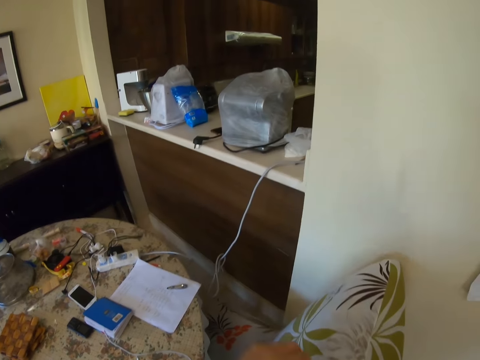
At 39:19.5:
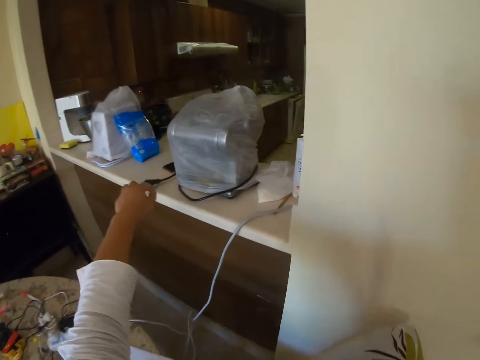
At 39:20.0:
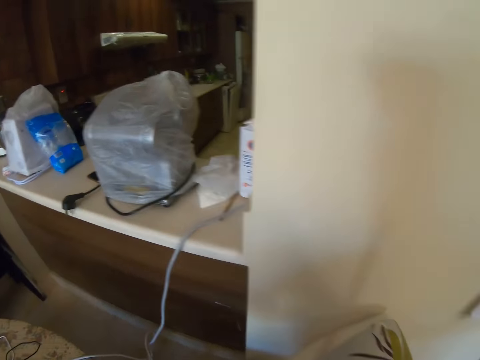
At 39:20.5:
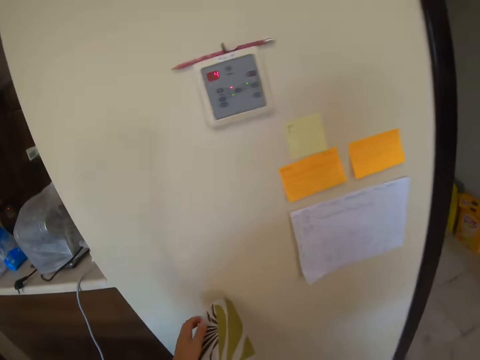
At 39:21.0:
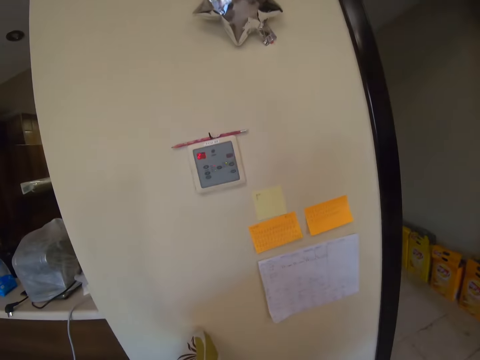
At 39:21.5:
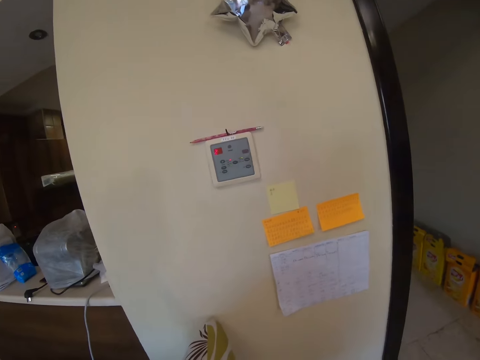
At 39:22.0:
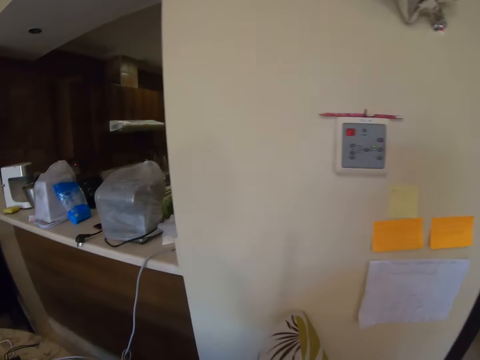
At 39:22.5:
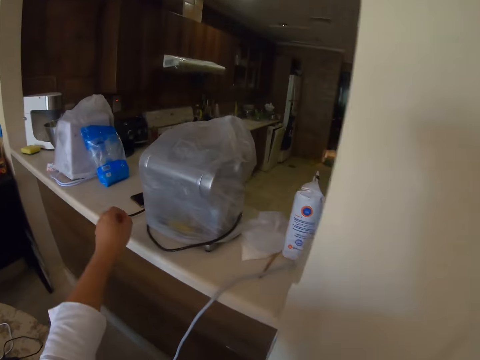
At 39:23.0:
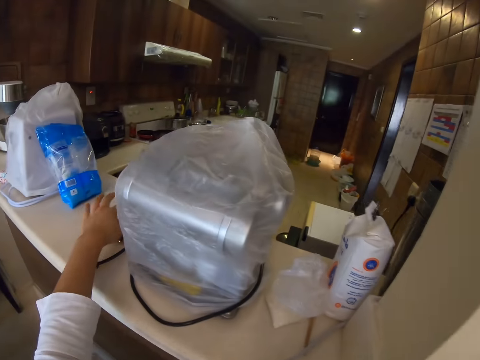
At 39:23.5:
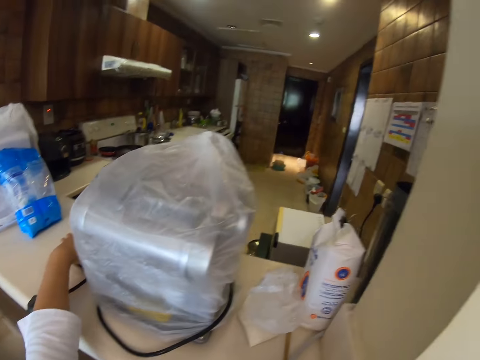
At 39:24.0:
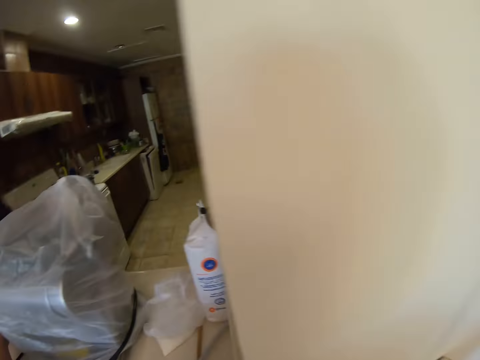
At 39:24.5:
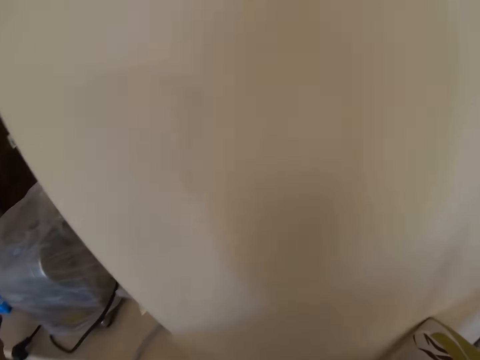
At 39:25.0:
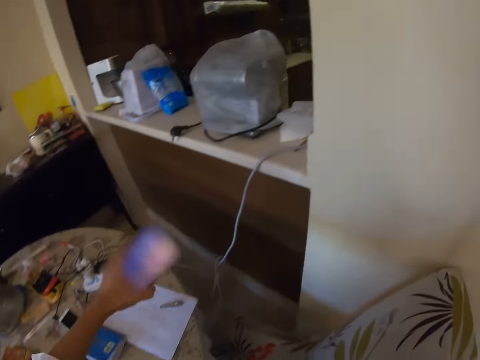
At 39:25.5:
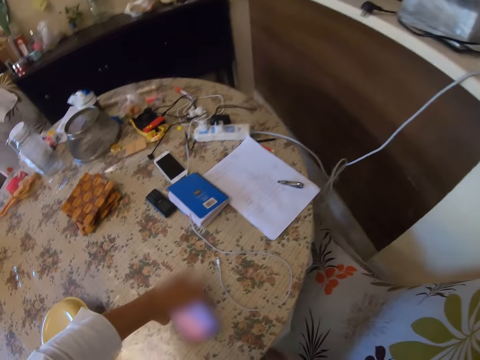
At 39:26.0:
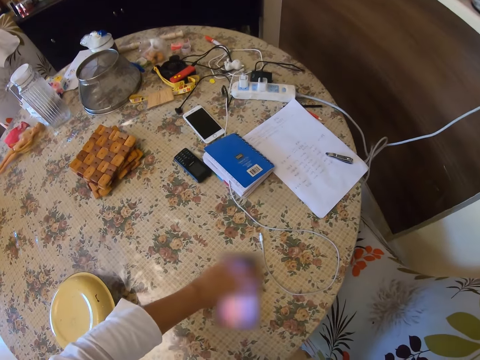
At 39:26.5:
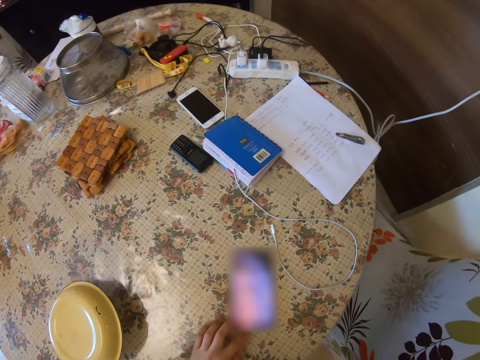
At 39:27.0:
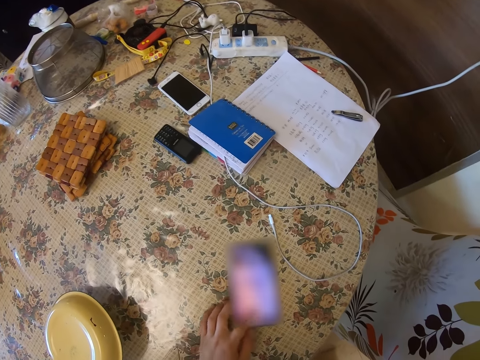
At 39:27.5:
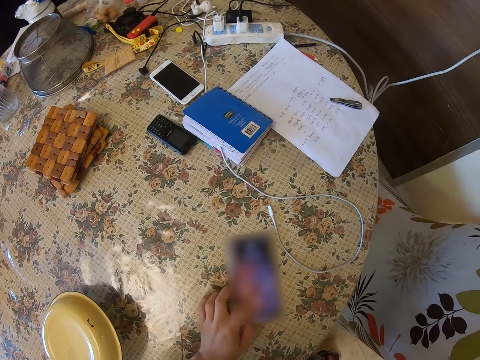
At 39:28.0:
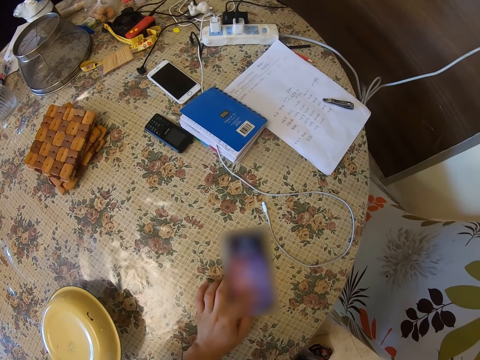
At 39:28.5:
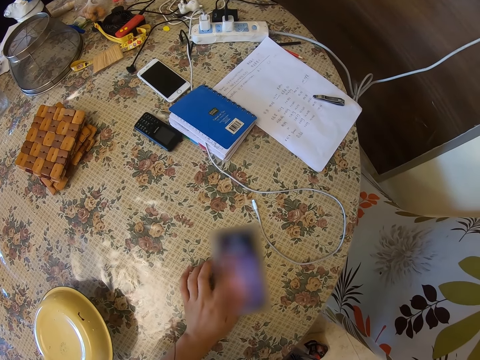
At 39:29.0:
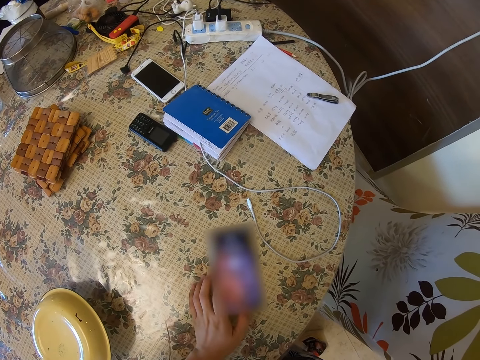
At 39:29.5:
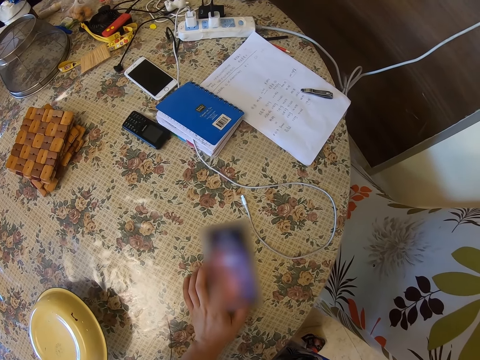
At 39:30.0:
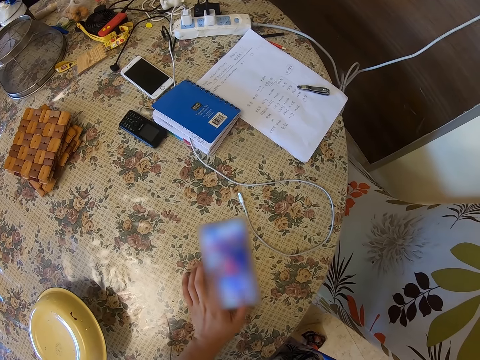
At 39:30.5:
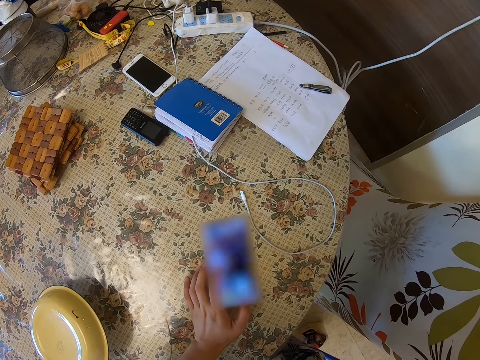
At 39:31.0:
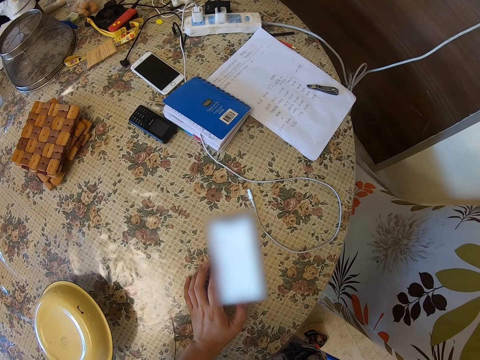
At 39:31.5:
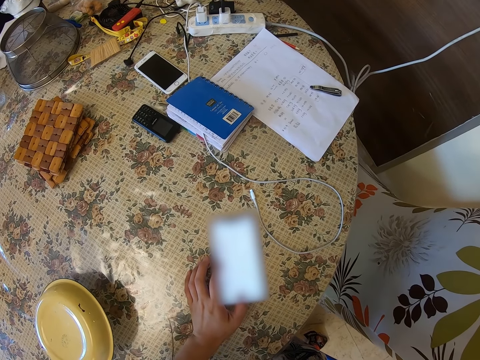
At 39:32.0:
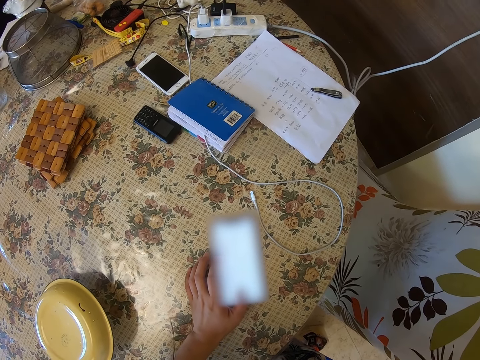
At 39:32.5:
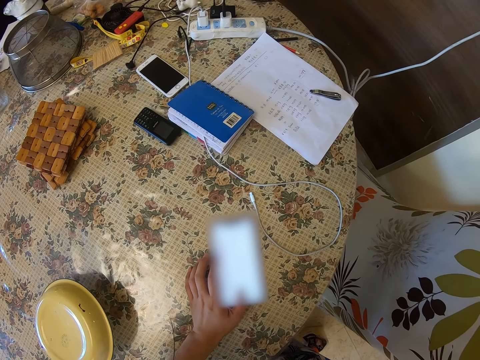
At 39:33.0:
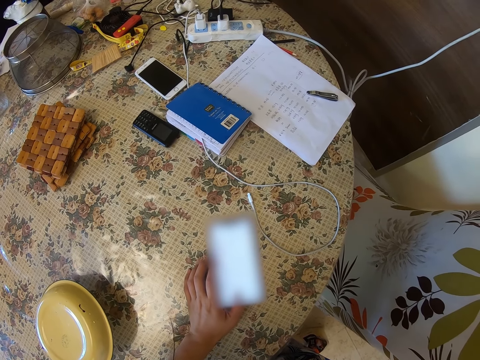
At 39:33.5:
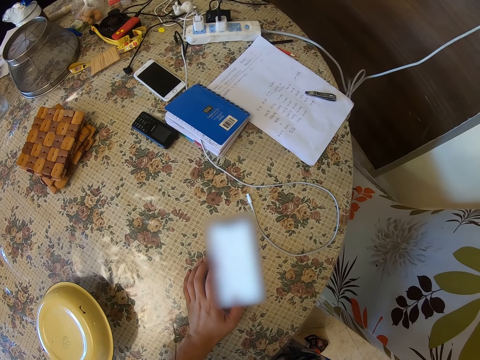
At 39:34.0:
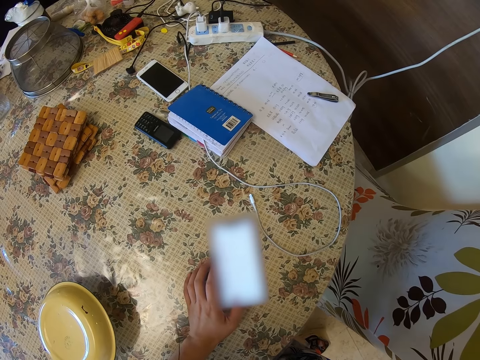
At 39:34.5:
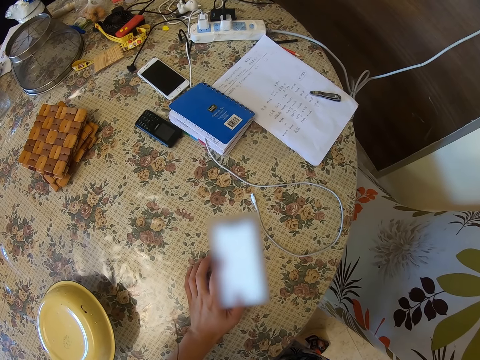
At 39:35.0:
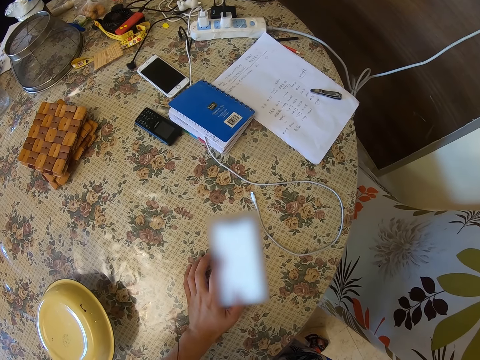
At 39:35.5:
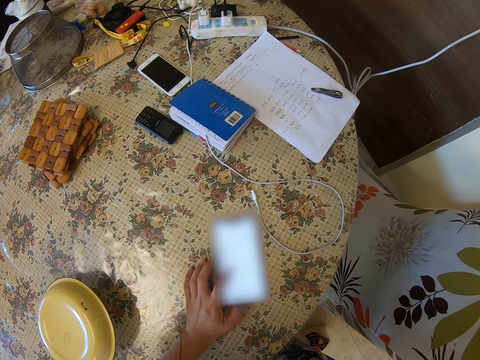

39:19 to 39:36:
The camera wearer pulls the chair with the left hand. They stretch out the left hand, adjust the chair and stretch out the left hand. They pick up a phone or mobile phone with the left hand, place the phone on the table with the left hand, use the phone and operate the phone with the left hand.

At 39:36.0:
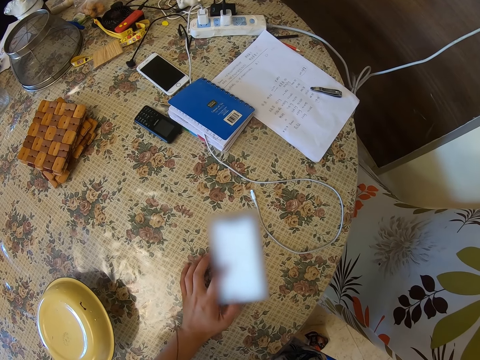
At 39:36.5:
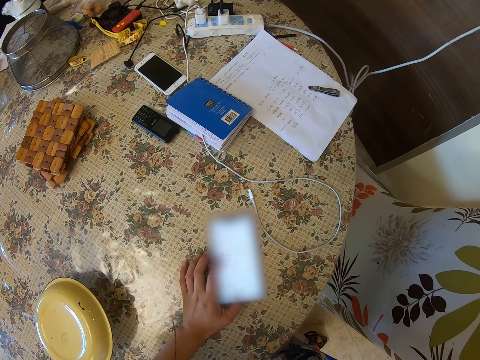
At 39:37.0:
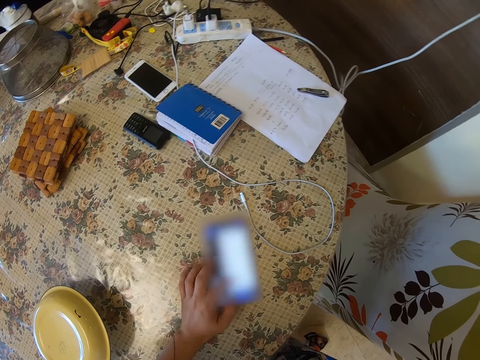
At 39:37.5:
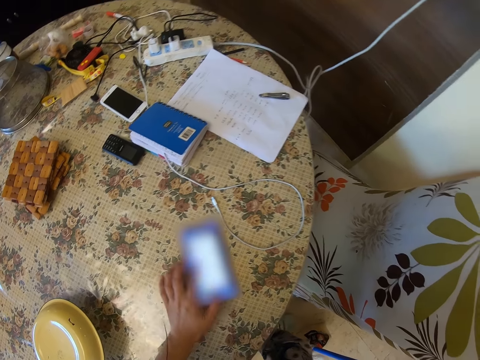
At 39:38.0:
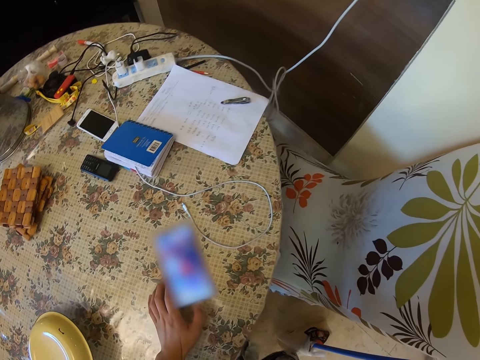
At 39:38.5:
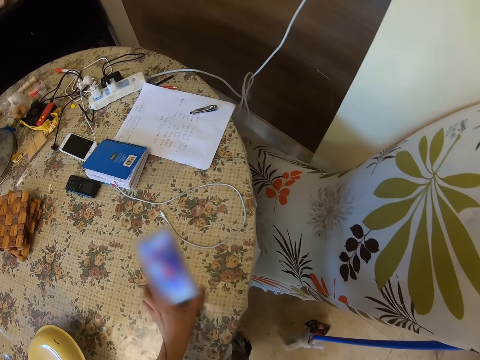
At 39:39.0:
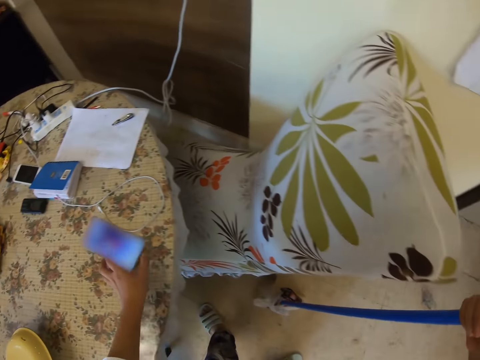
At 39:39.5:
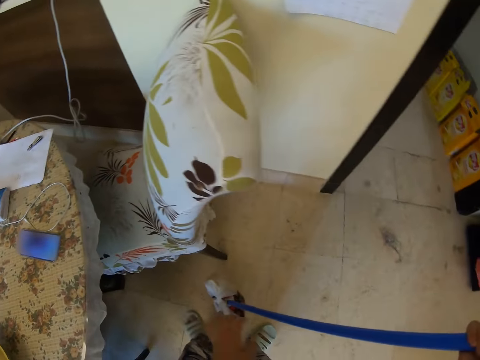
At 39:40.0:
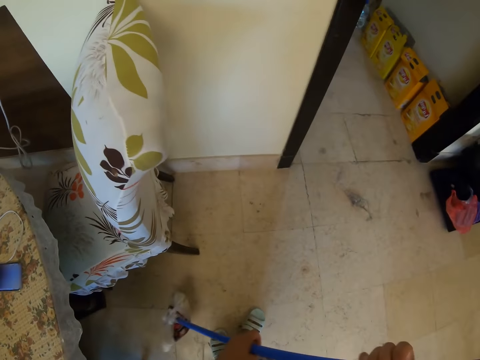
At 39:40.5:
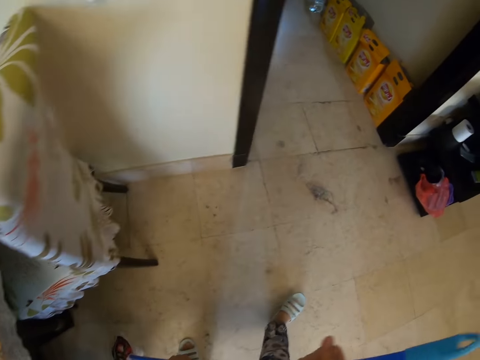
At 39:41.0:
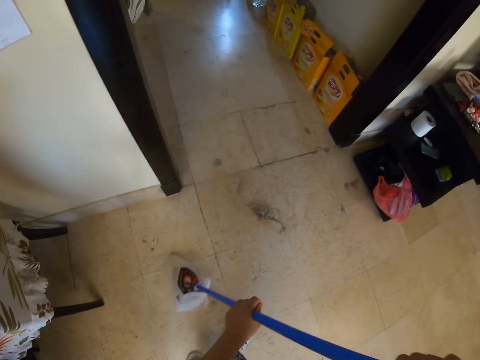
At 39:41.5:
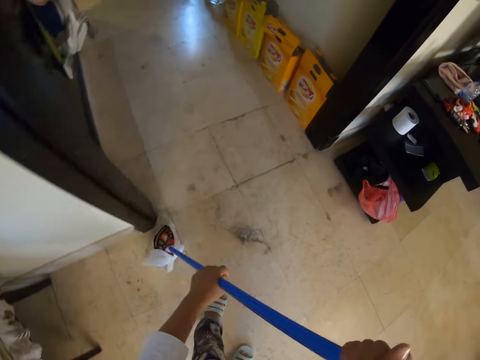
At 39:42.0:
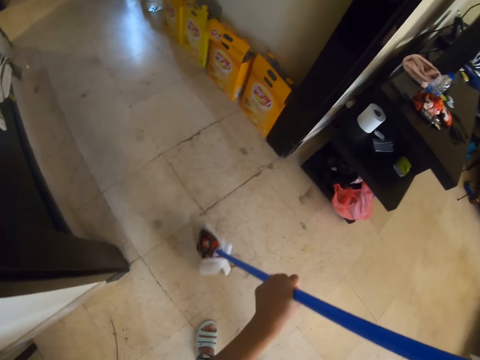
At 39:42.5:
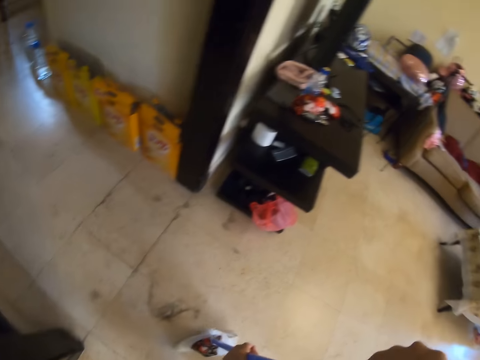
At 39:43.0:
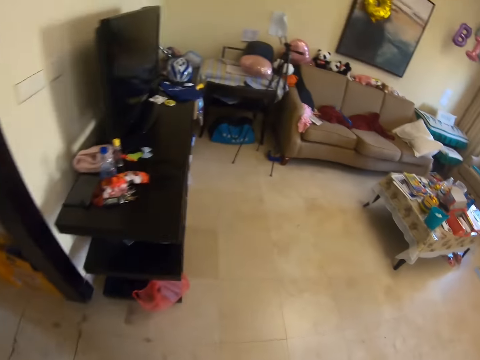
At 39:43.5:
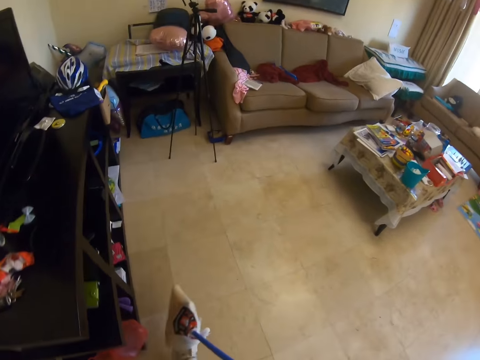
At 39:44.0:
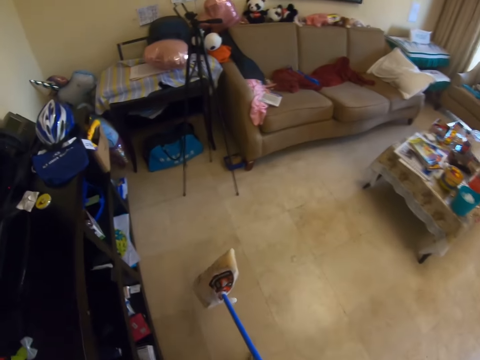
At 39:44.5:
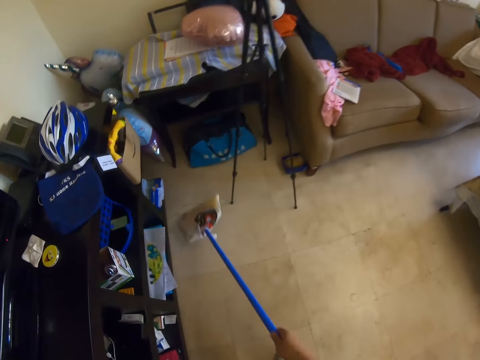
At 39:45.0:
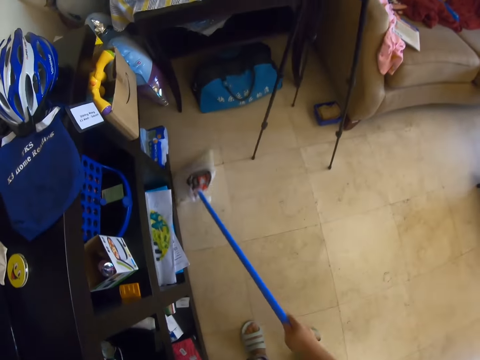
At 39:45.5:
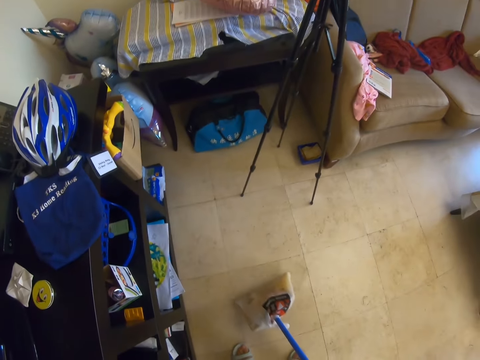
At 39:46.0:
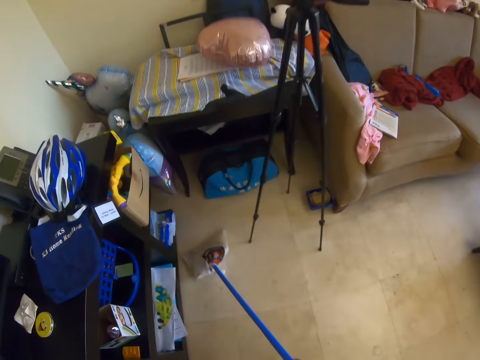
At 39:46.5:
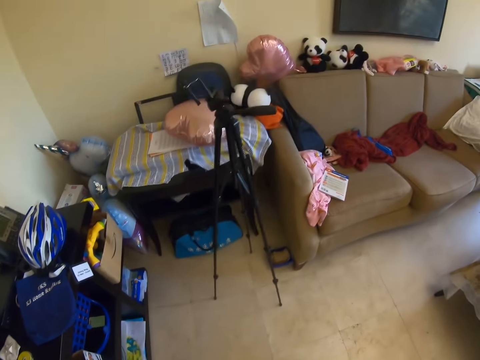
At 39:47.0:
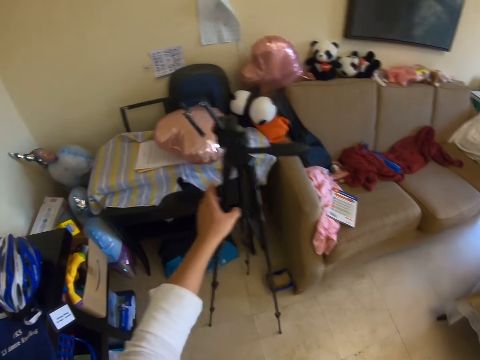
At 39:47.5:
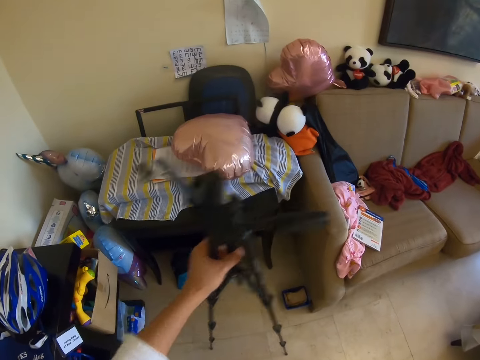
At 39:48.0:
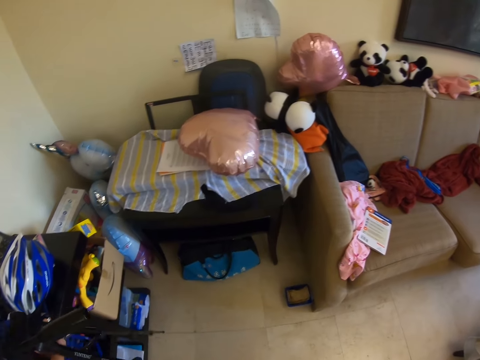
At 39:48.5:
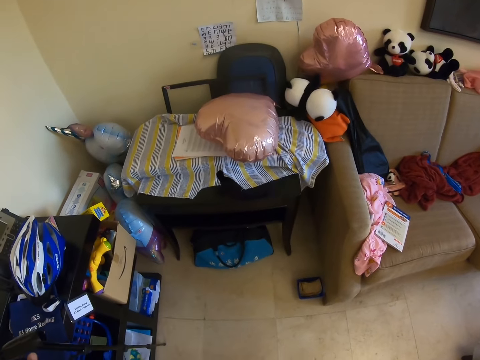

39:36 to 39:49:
The camera wearer moves the mobile phone on the table. They hold a broom. They hold the broom again. They sweep the floor using a hand broom with both hands, carry the broom, sweep the floor with the broom and move a tripod stand.
